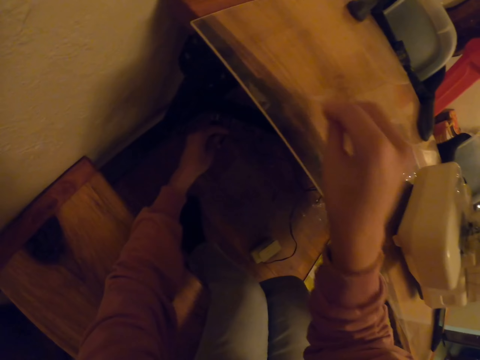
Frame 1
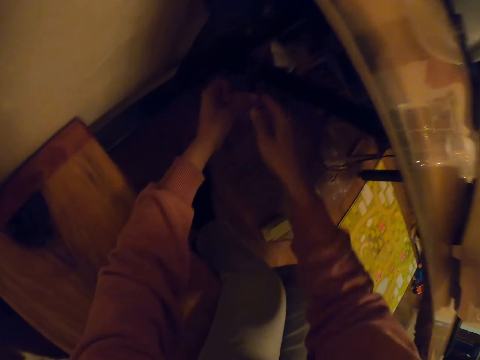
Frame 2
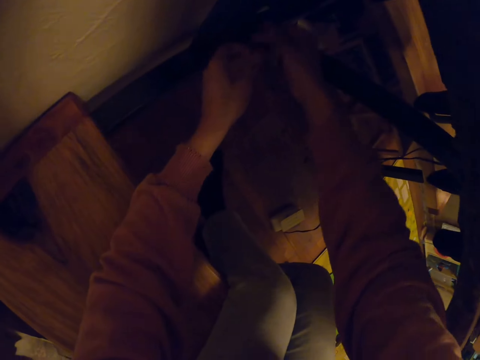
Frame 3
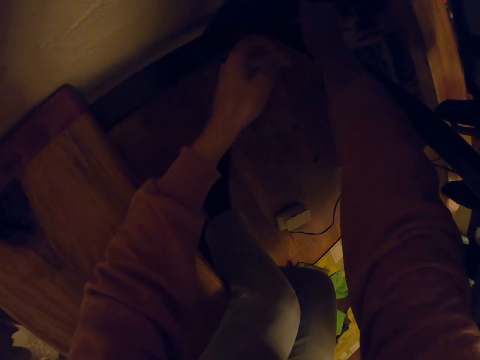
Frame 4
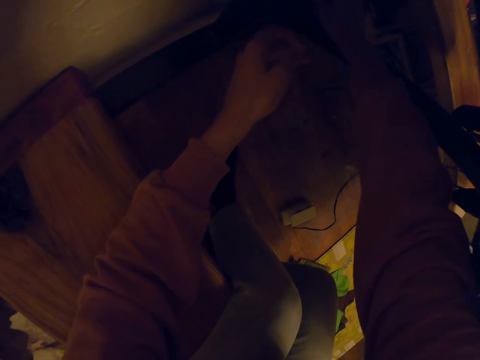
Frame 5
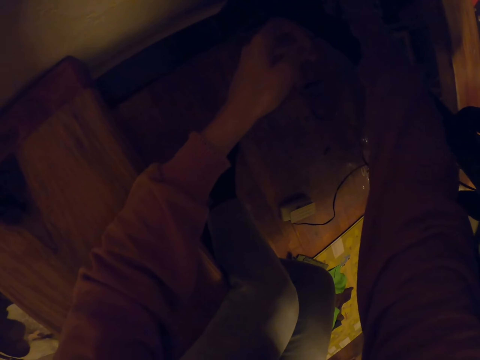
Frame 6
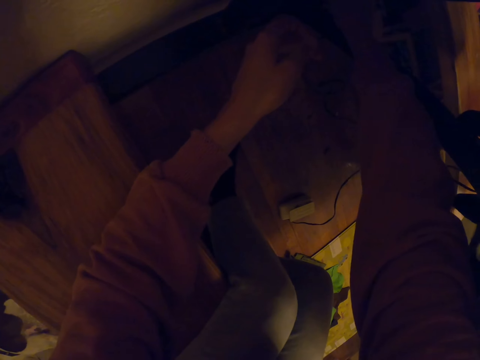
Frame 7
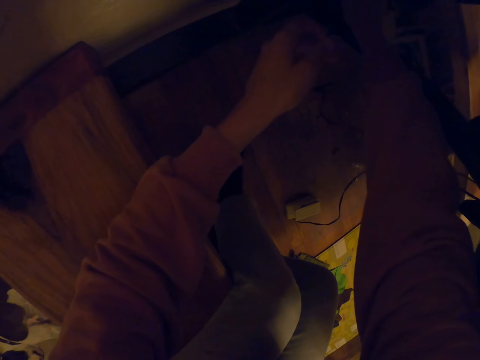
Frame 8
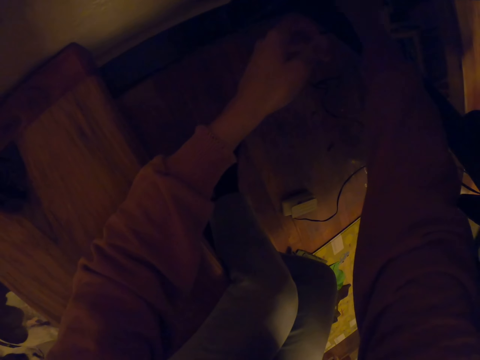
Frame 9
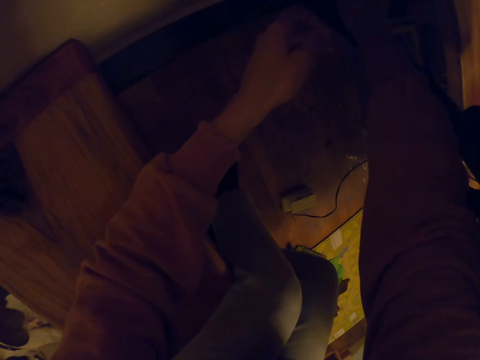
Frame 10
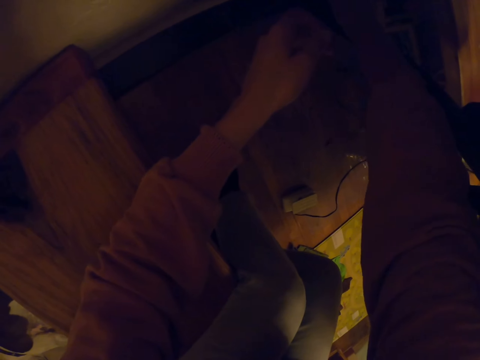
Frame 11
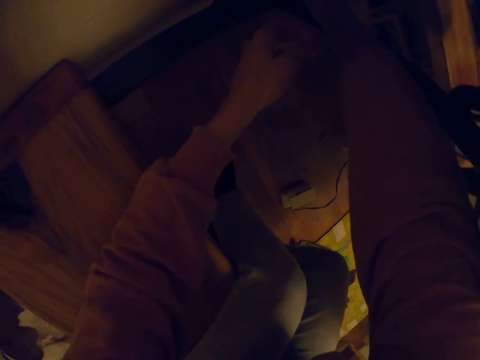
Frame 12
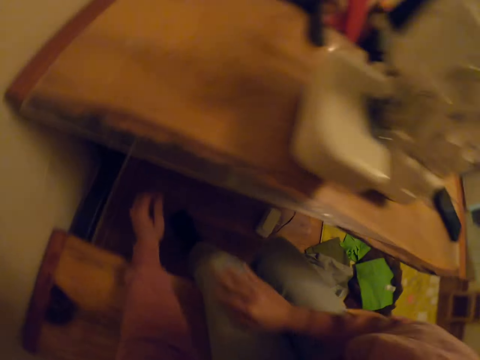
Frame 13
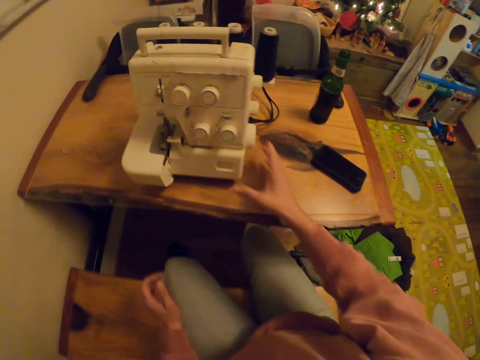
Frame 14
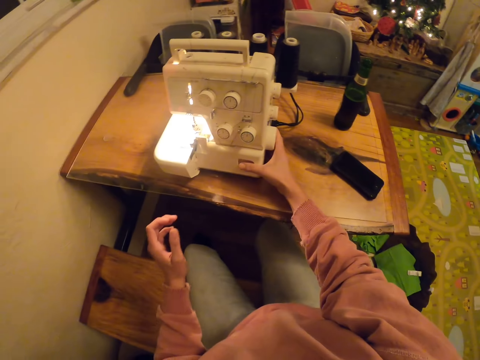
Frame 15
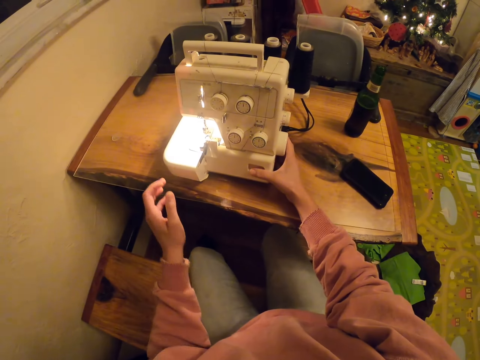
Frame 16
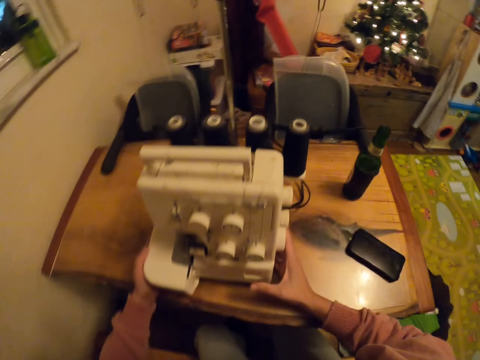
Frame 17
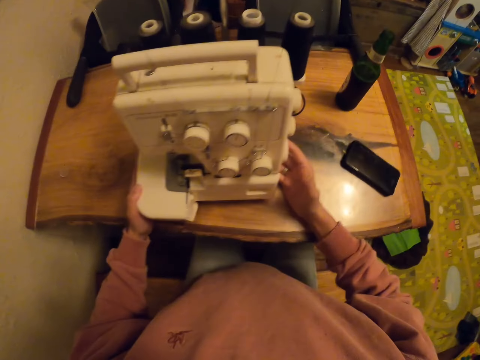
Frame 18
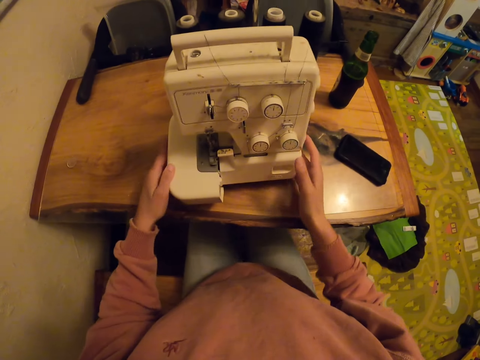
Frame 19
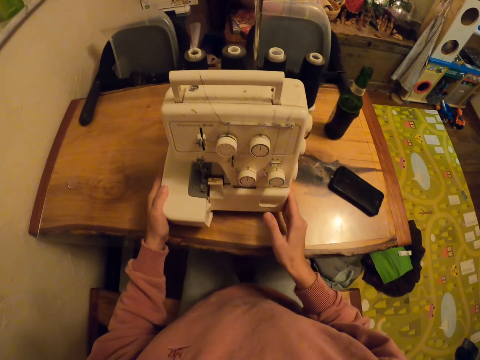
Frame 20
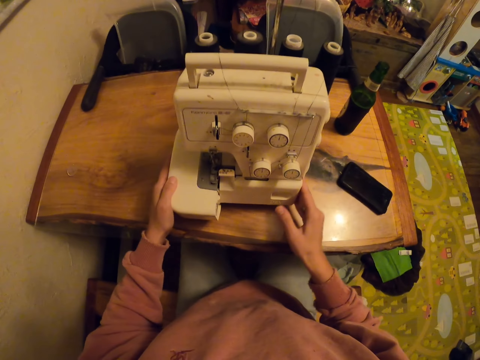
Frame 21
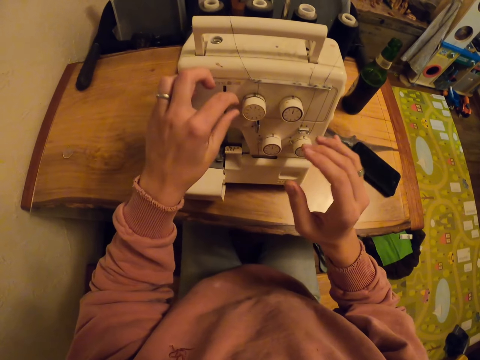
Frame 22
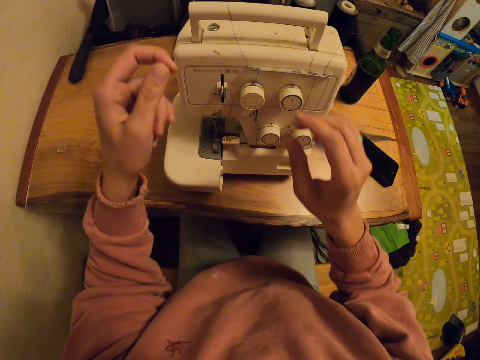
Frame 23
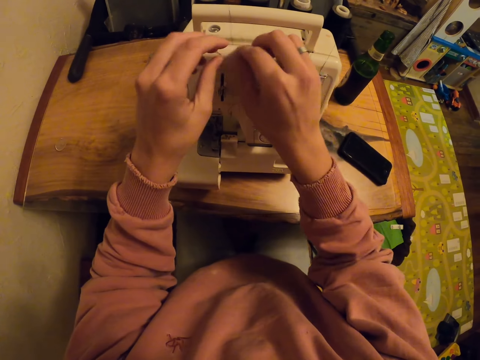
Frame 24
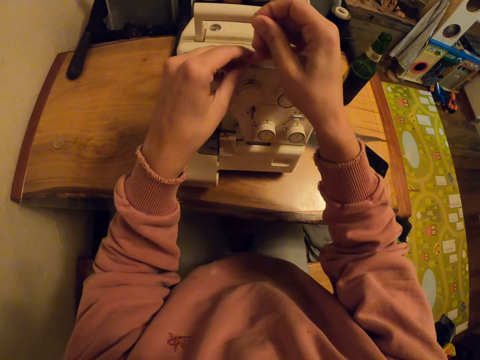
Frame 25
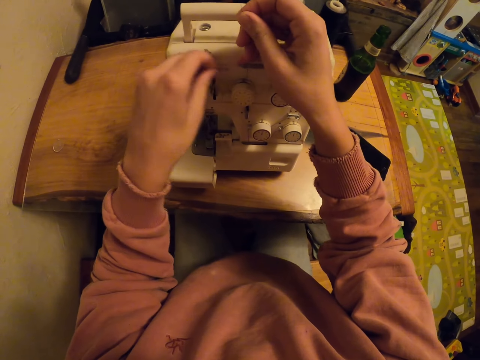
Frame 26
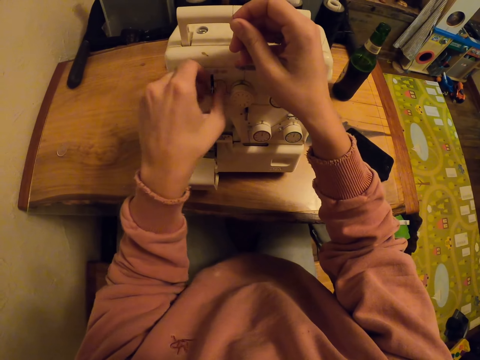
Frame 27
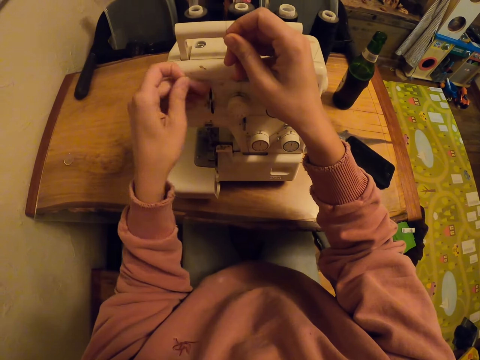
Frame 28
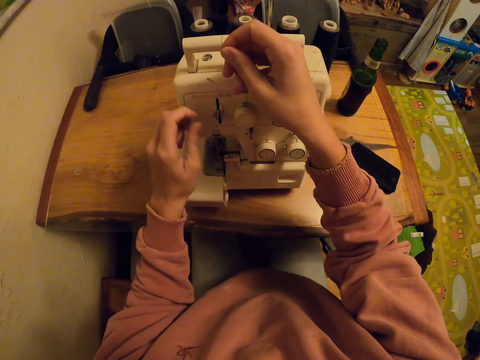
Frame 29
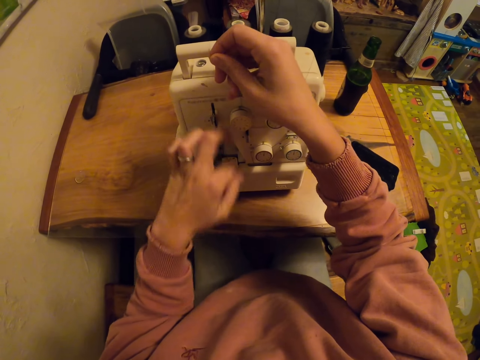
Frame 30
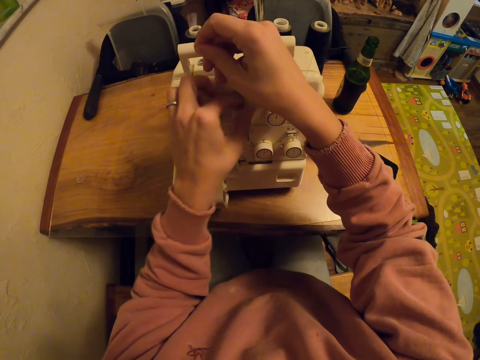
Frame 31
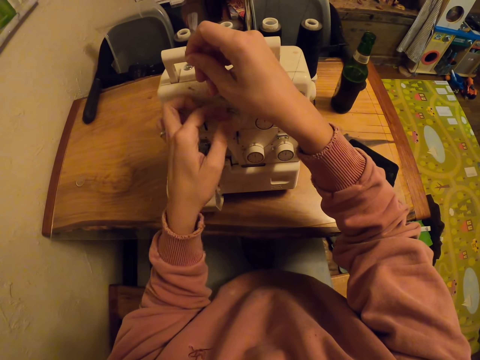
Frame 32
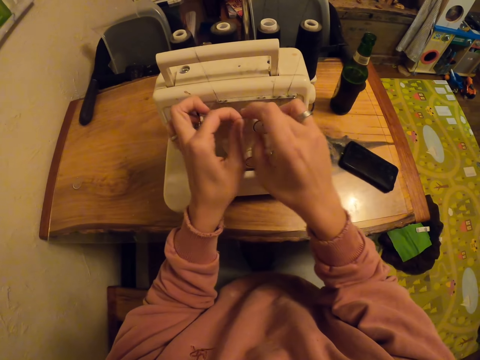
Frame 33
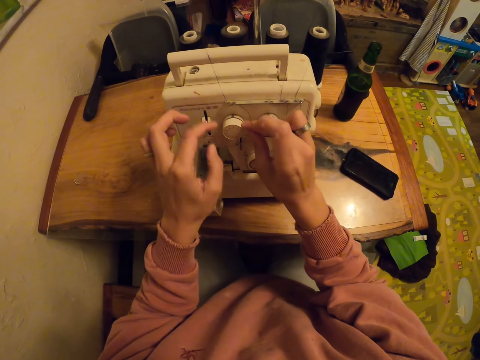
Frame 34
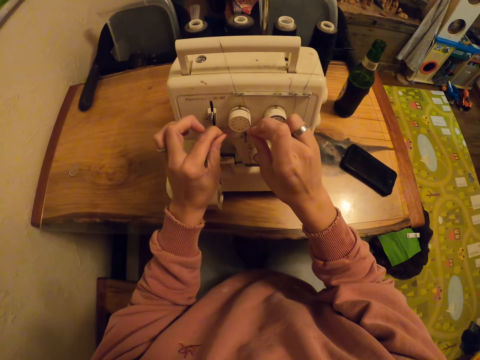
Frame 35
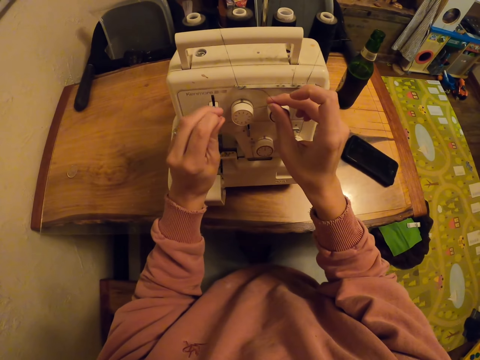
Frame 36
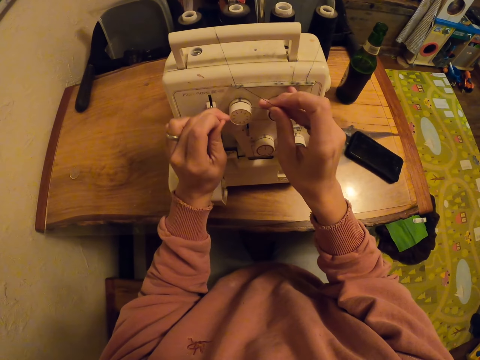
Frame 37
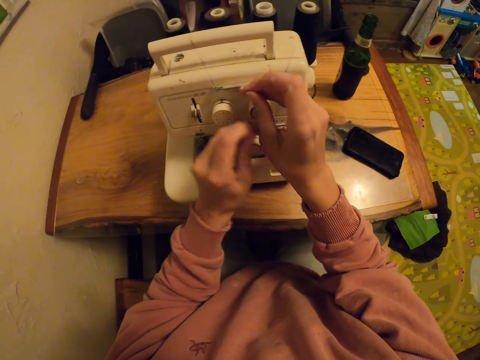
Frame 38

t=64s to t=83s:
The camera wearer moves the cable to the right hand. They put the cable in the socket. They touch the sewing machine. They pull the thread with the left hand. They hold the thread with the right hand. They touch the sewing.

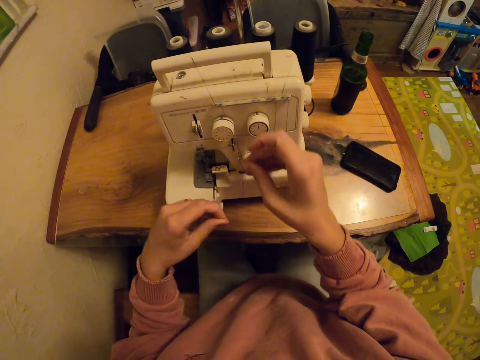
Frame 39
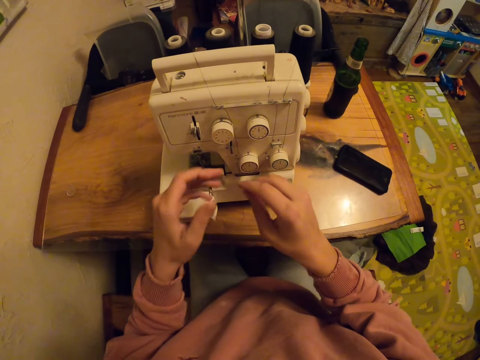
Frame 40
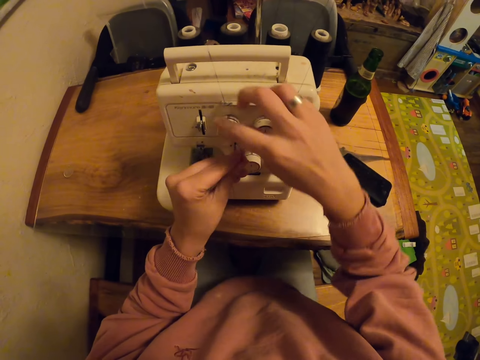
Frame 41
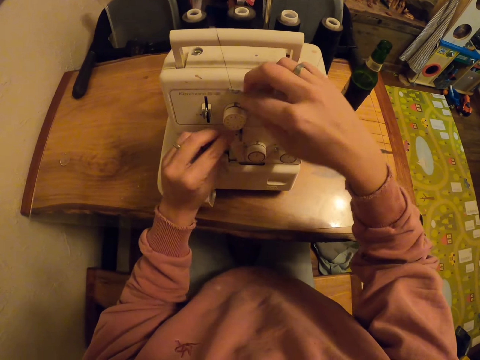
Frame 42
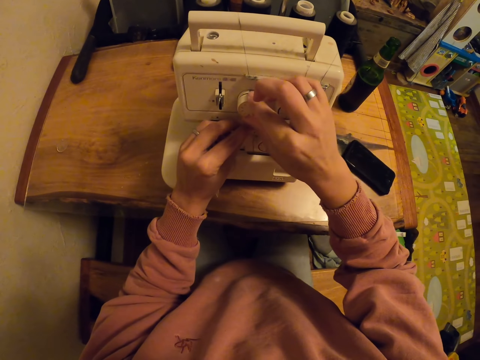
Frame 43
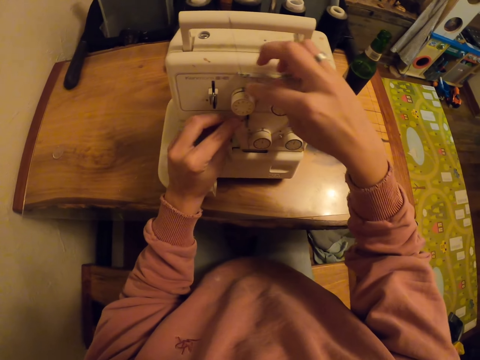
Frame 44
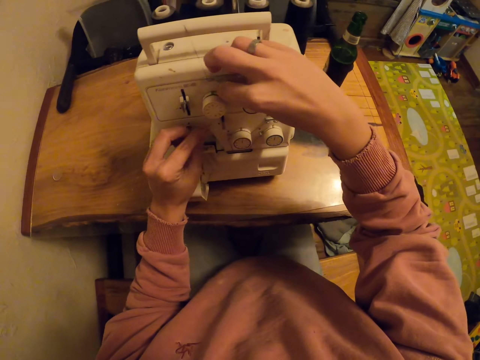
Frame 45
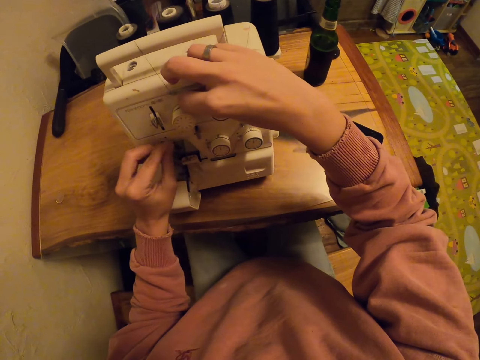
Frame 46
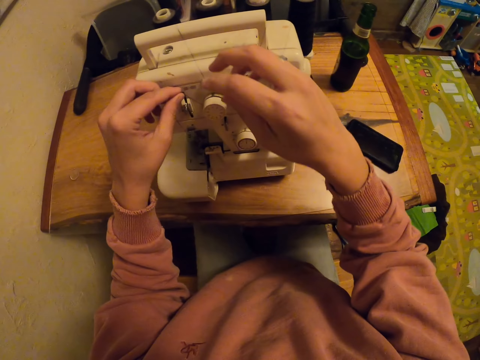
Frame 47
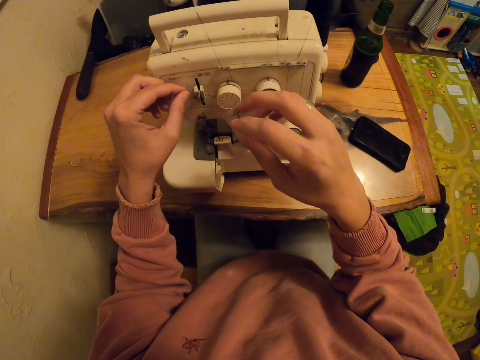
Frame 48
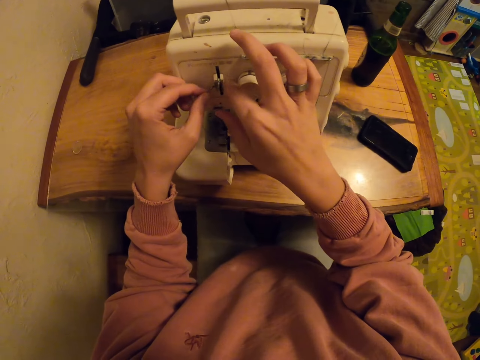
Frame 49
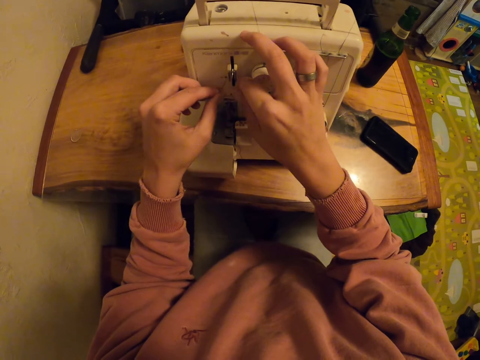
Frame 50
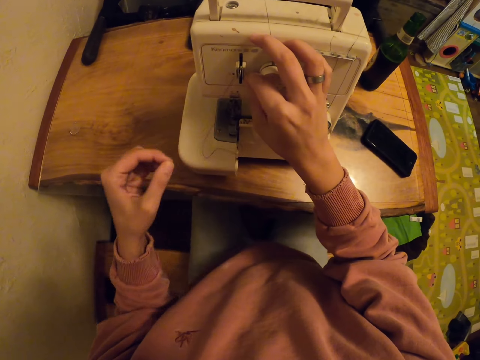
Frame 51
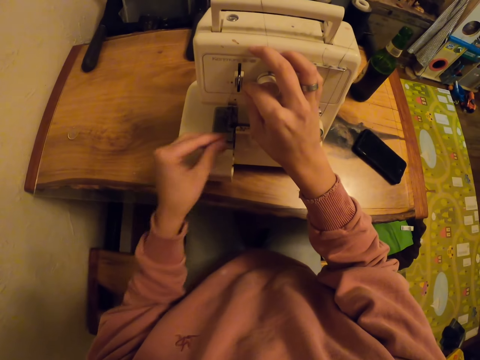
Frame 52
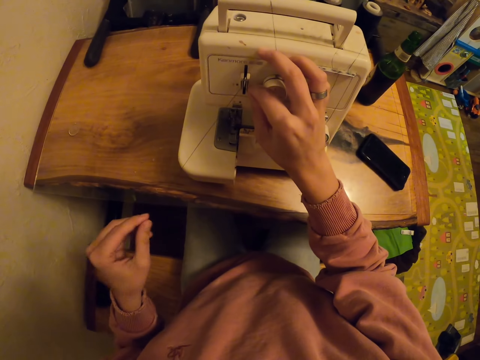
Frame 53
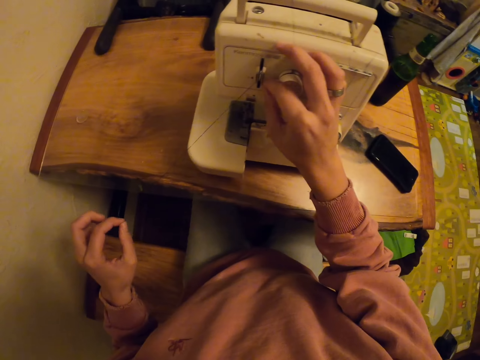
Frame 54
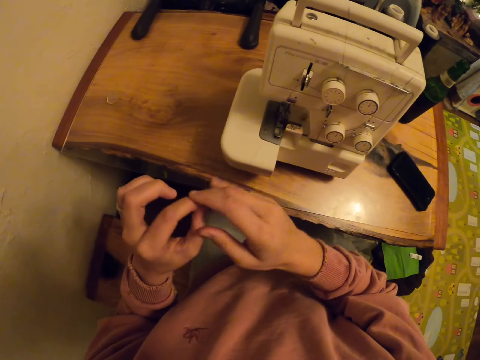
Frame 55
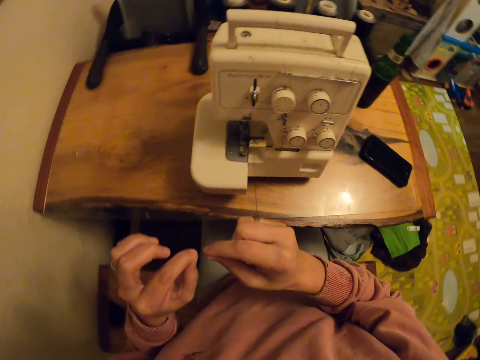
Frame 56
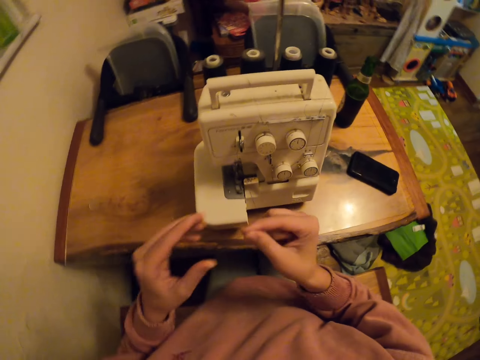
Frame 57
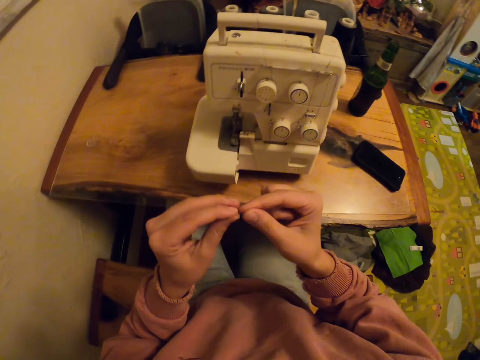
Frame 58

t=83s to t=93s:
The camera wearer moves the thread on the sewing machine.
